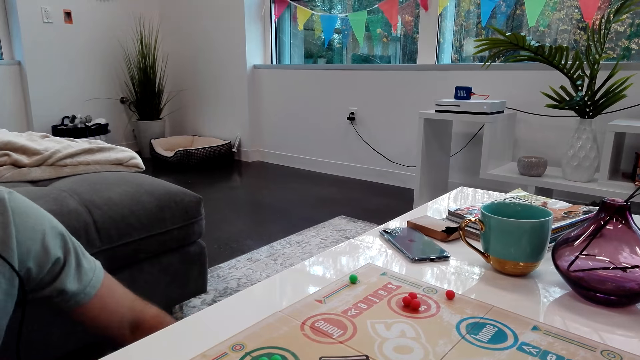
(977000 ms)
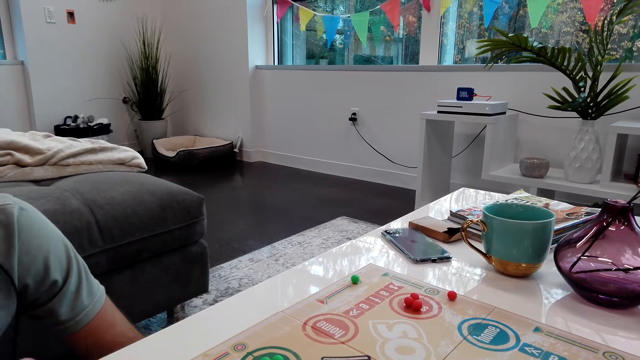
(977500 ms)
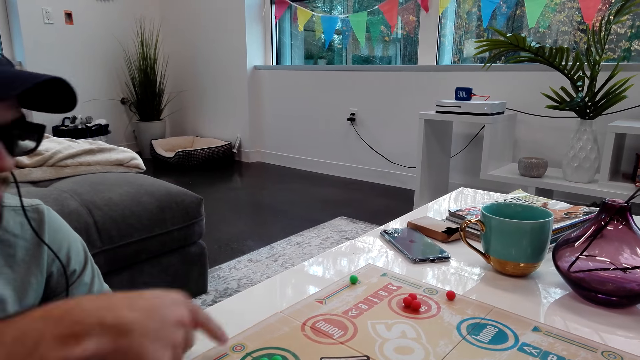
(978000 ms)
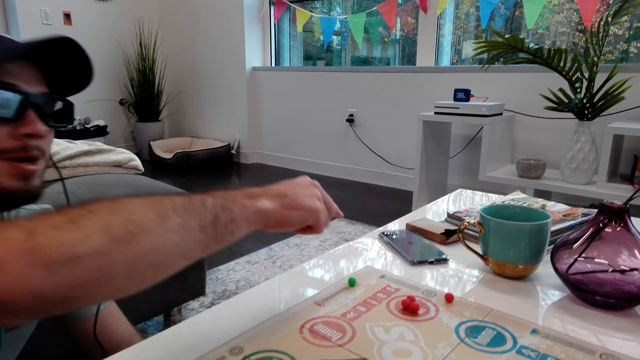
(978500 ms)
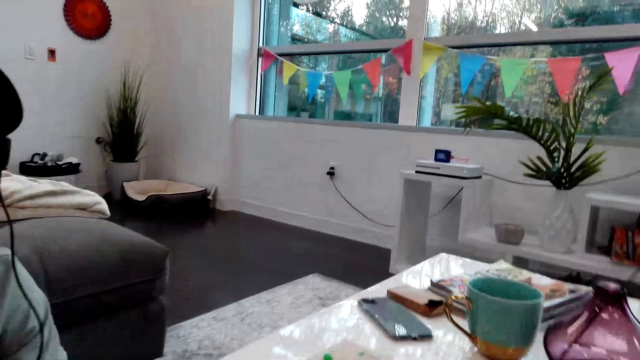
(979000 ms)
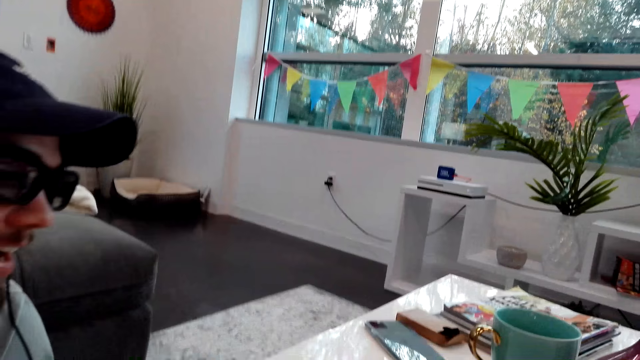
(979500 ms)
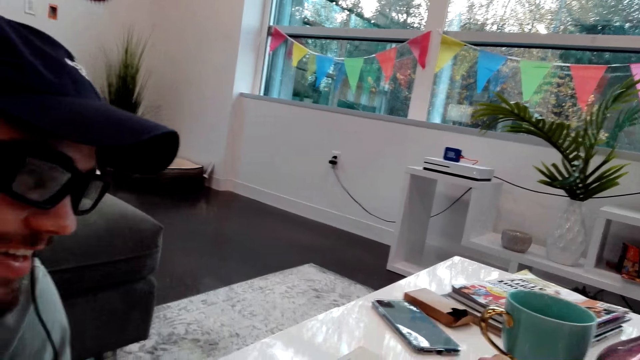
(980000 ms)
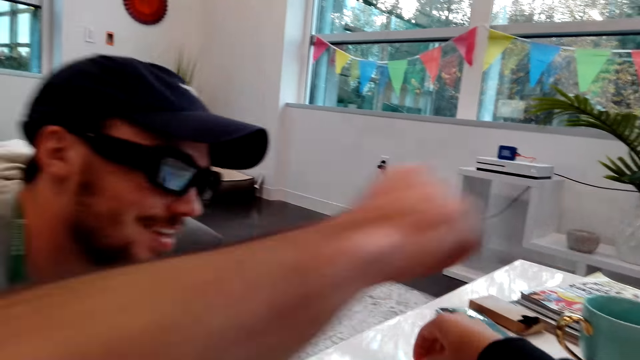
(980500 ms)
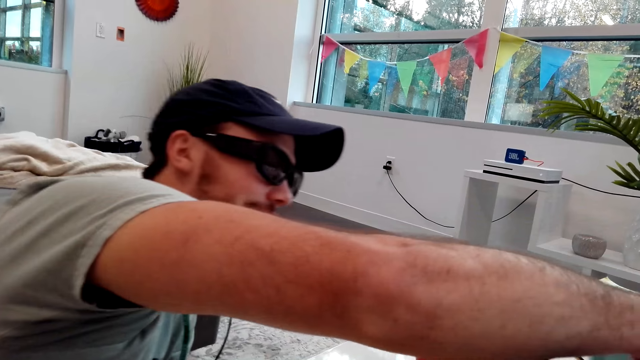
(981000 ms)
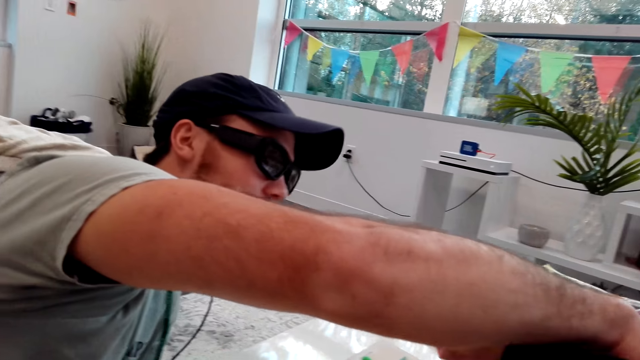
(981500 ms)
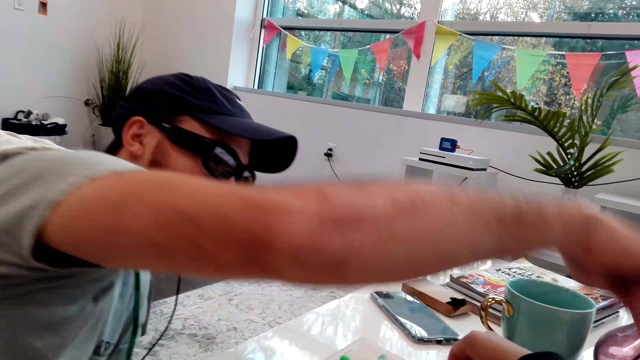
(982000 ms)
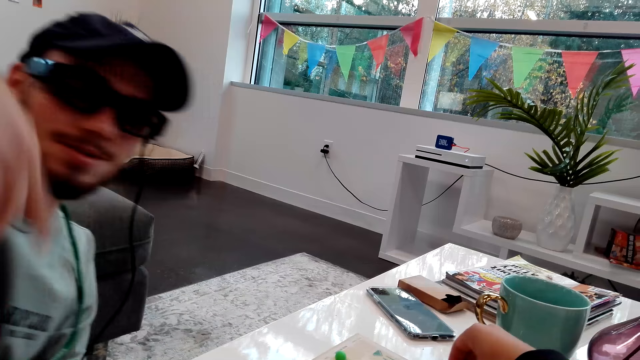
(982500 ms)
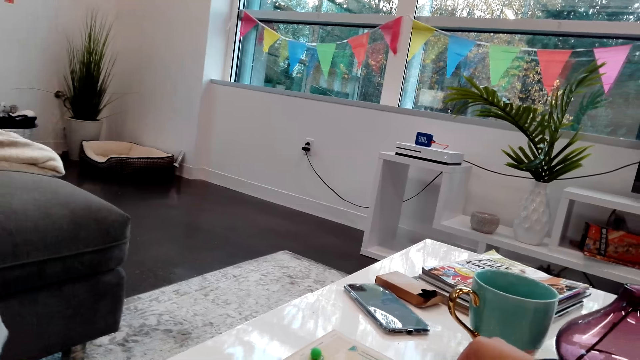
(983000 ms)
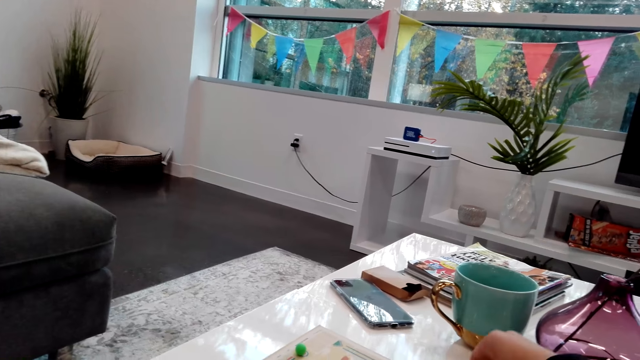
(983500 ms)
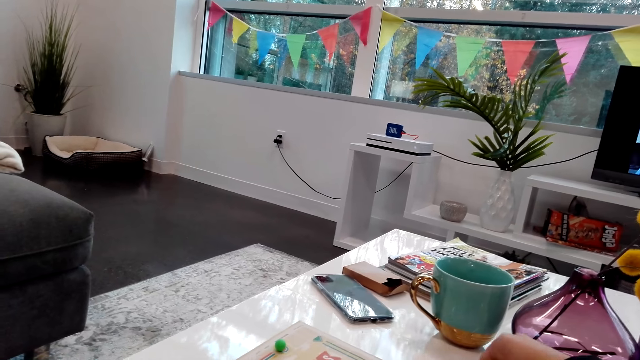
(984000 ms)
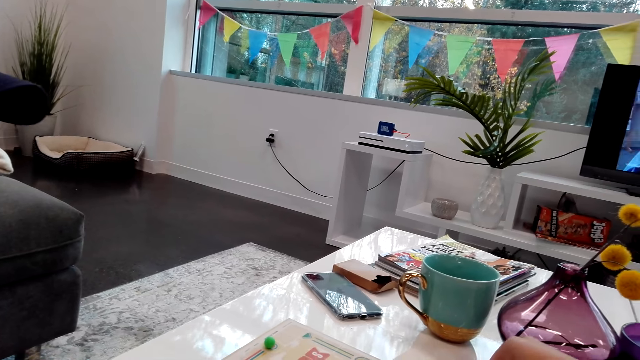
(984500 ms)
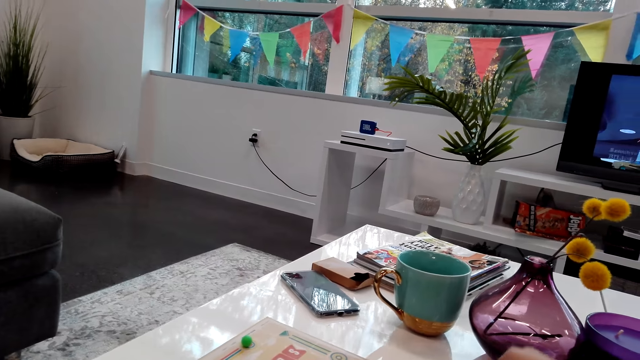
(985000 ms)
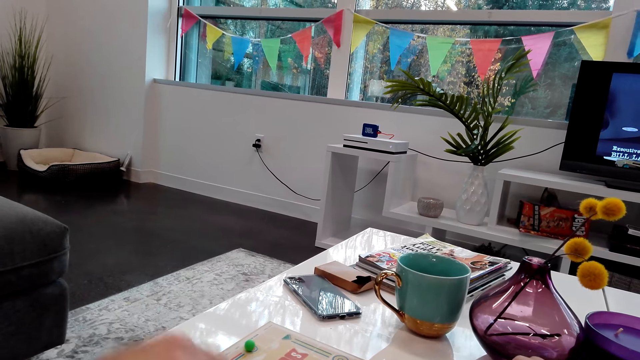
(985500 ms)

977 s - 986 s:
A man makes a gesture. The camera wearer moves a pawn on the board game.

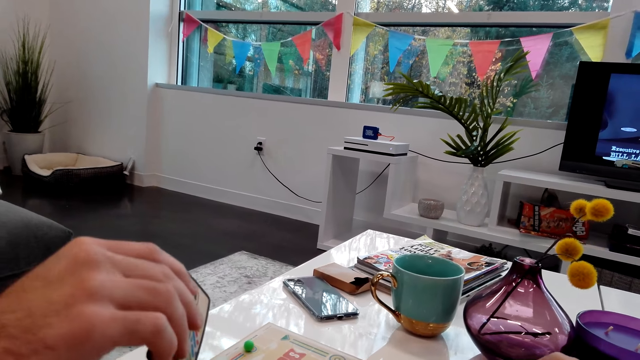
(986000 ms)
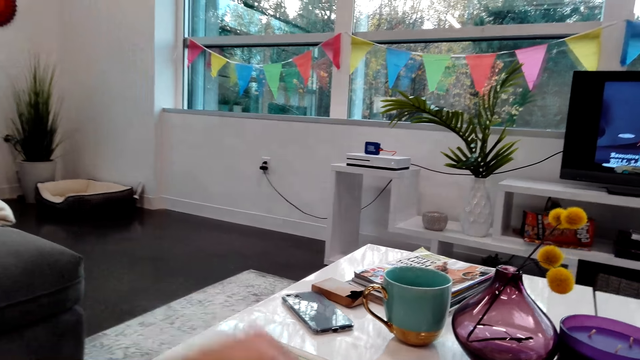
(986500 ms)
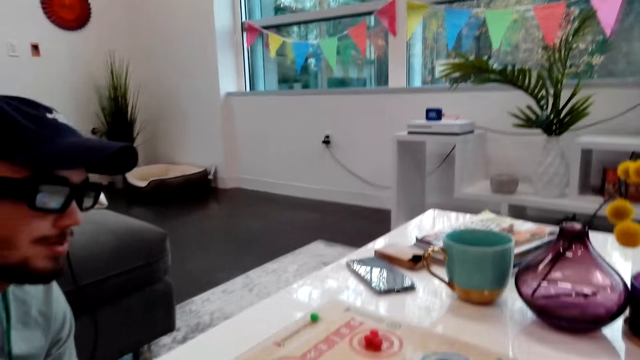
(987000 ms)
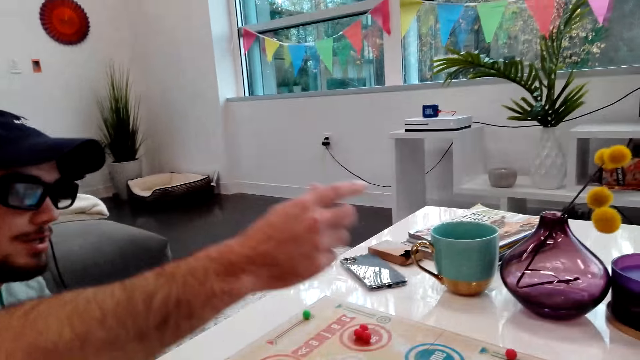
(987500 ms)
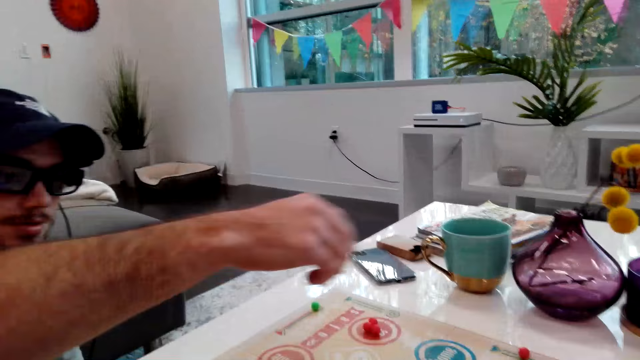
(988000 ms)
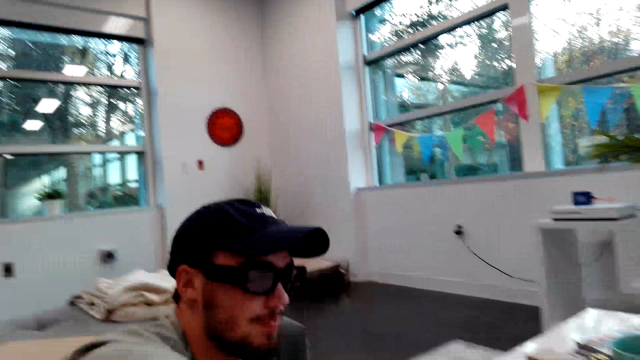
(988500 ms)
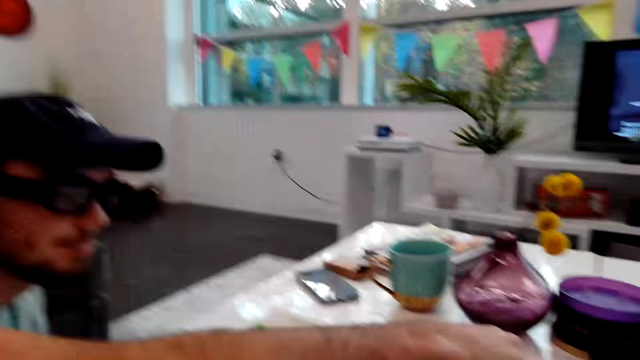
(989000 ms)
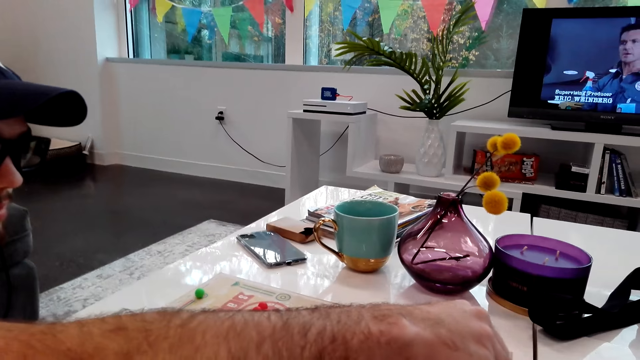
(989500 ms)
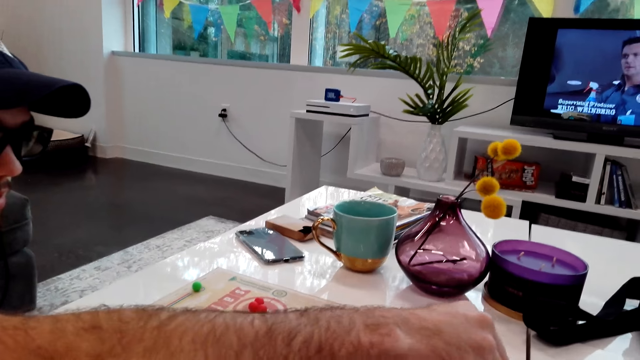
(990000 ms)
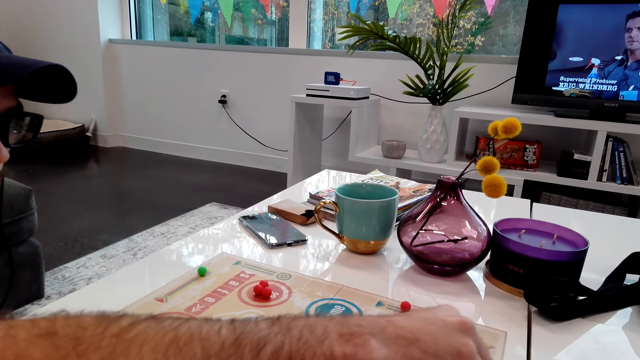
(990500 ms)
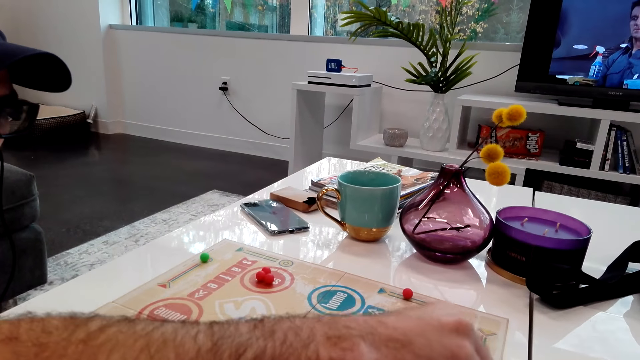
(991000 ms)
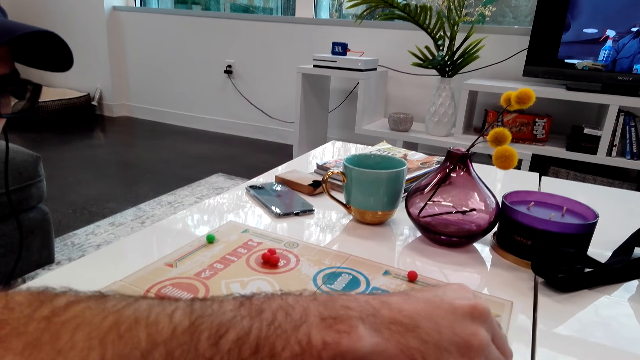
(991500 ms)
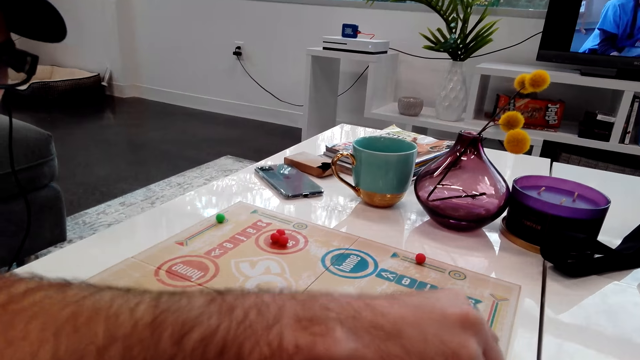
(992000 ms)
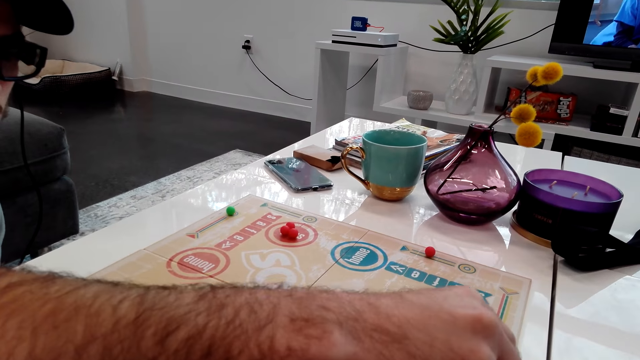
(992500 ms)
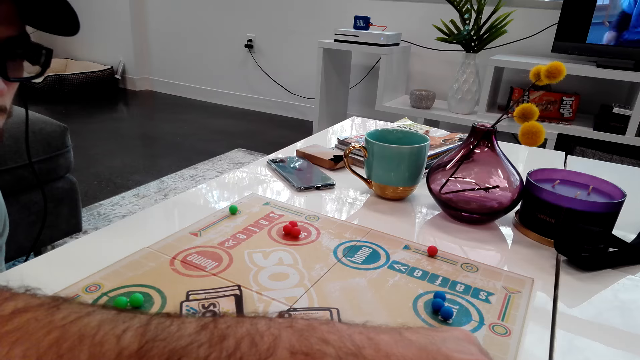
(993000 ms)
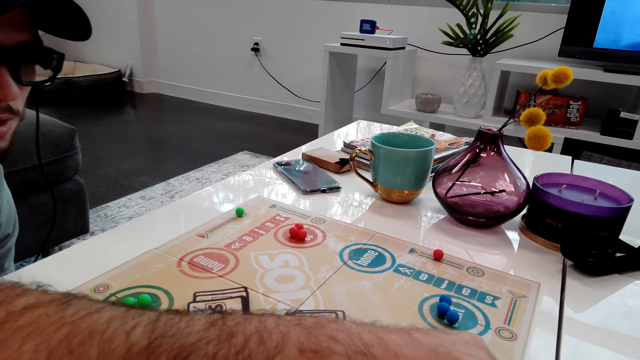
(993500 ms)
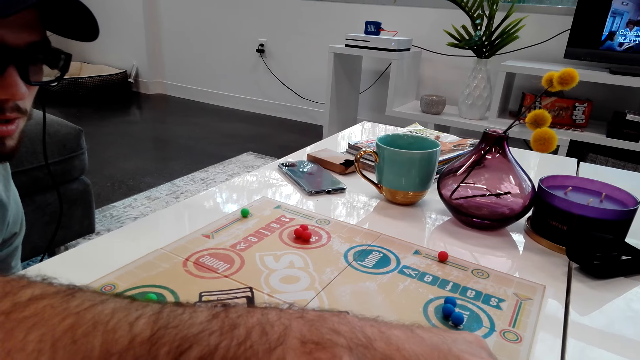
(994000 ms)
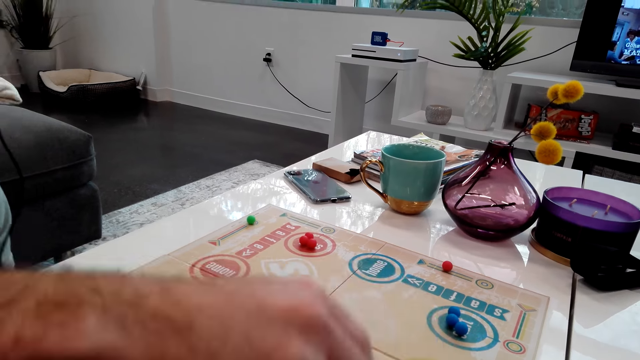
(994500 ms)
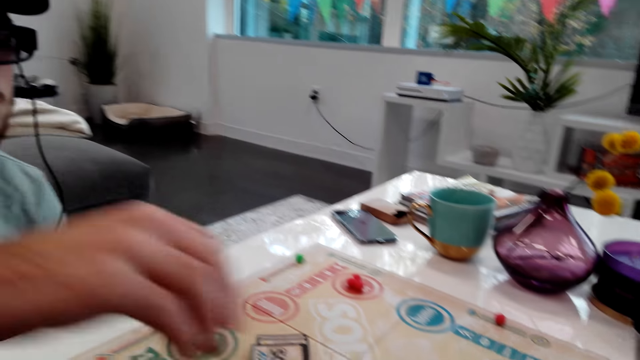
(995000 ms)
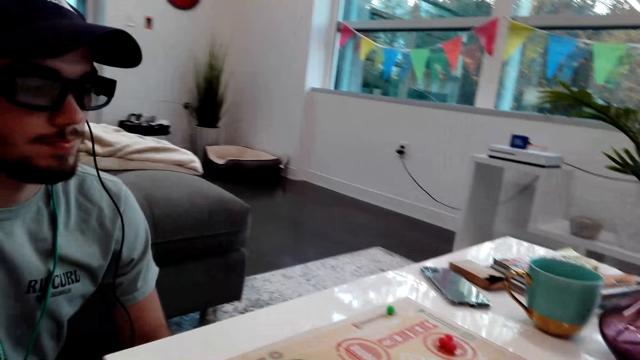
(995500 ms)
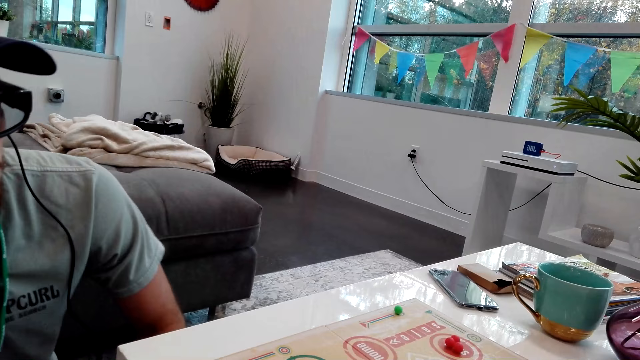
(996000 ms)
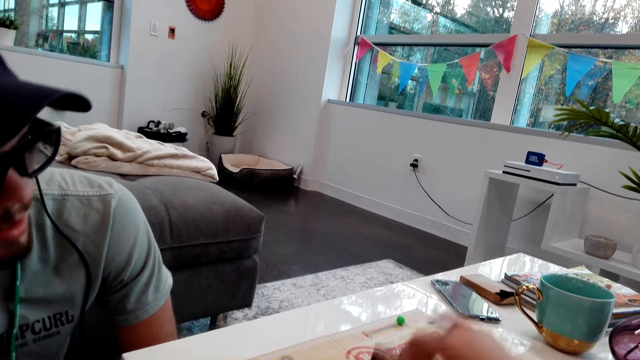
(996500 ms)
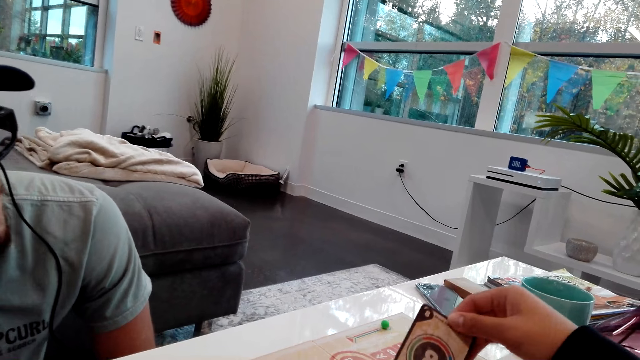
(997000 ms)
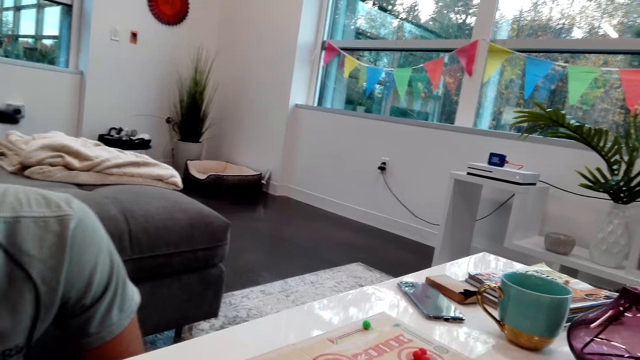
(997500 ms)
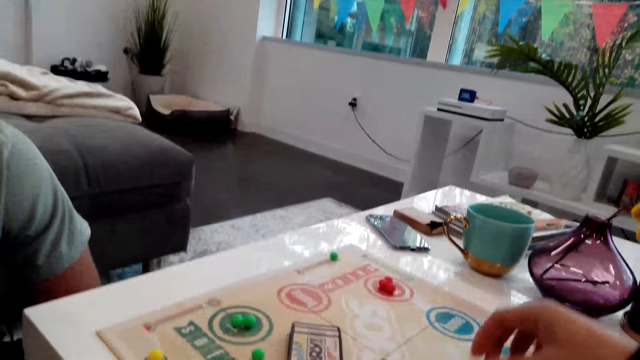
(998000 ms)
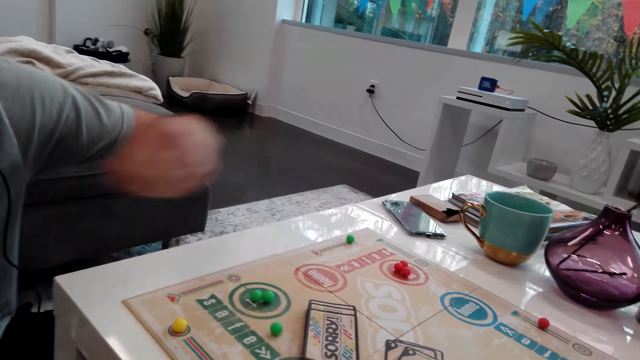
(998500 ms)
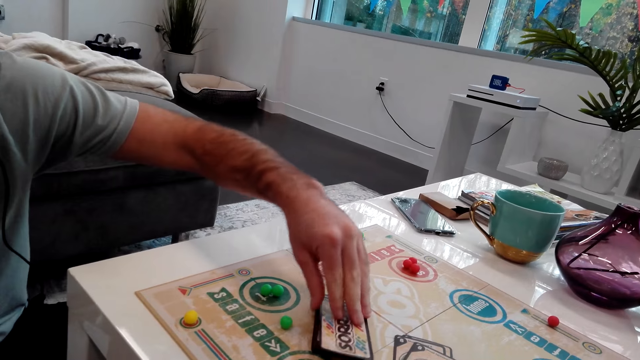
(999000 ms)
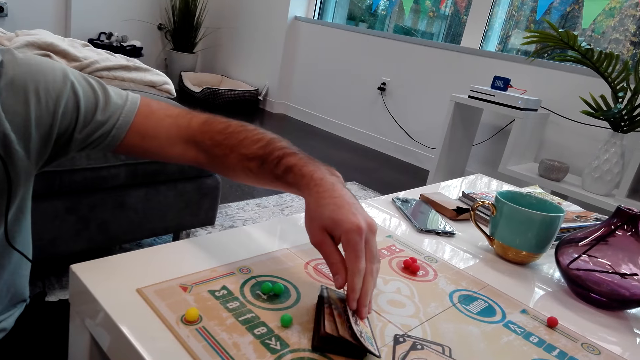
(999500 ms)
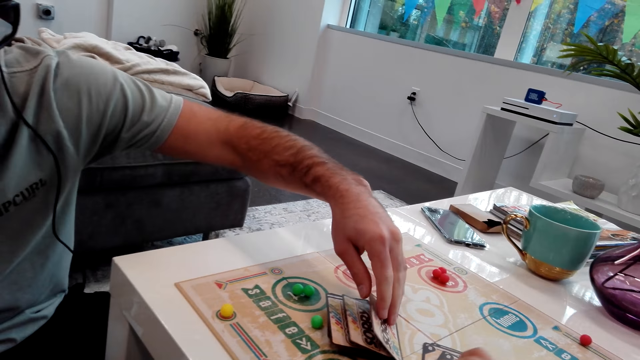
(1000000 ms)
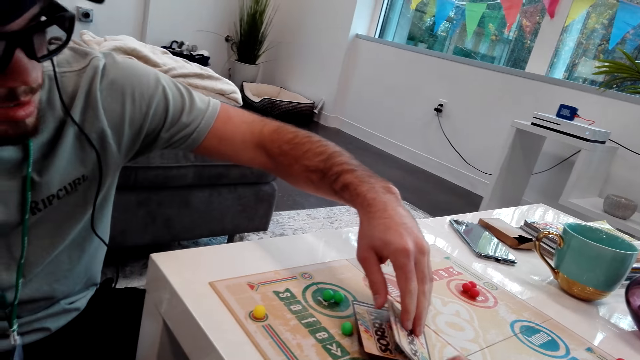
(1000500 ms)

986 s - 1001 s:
A man moves a pawn on the board game. The camera wearer picks a card. They put the card on the board game. The man flips the cards.
